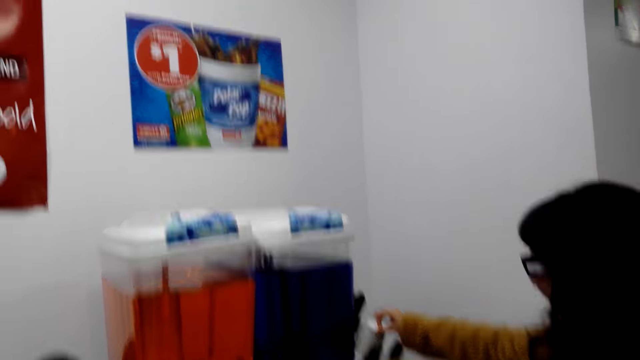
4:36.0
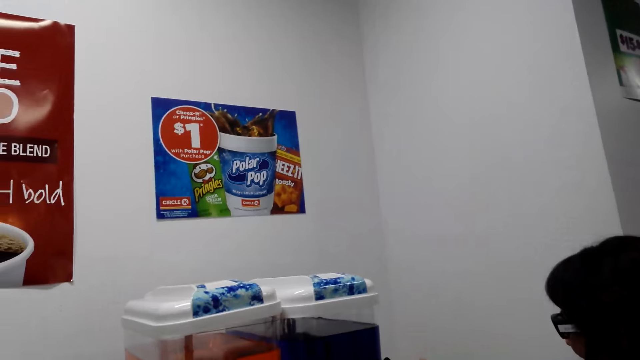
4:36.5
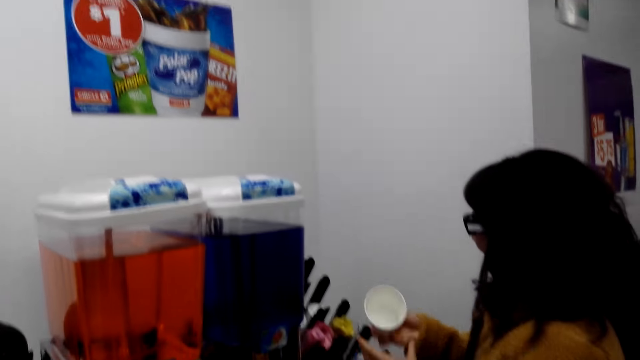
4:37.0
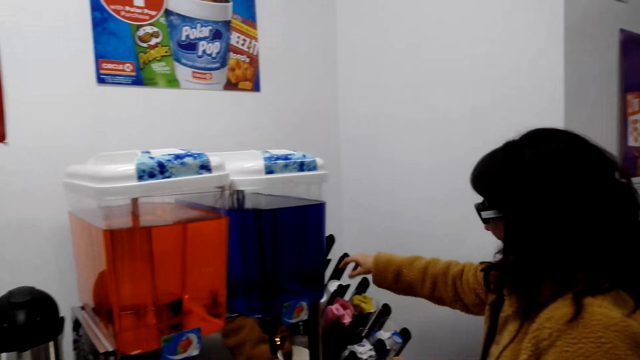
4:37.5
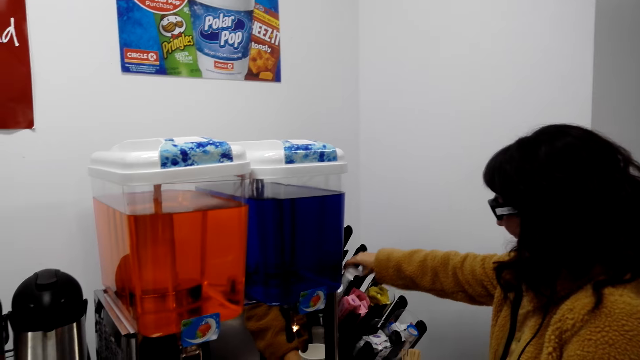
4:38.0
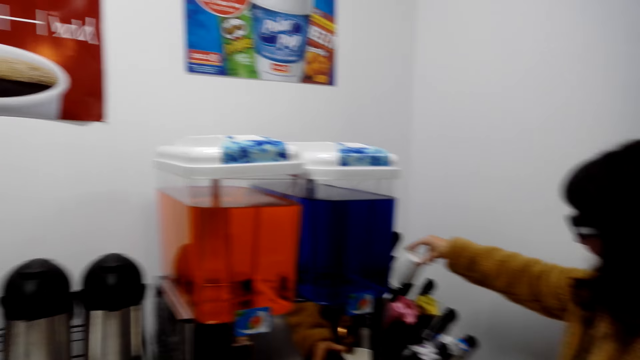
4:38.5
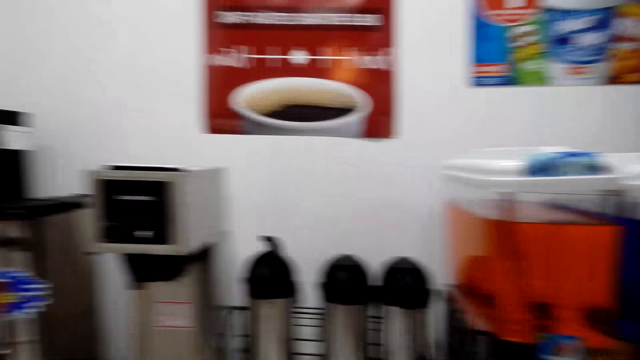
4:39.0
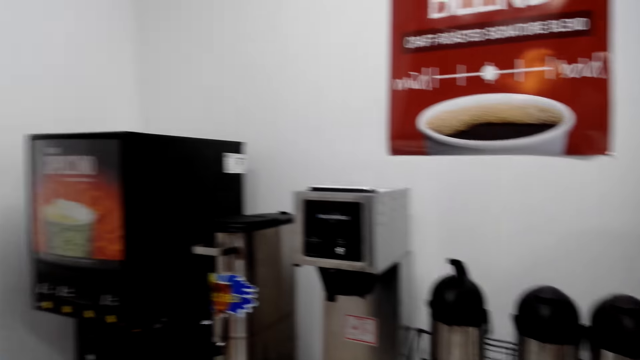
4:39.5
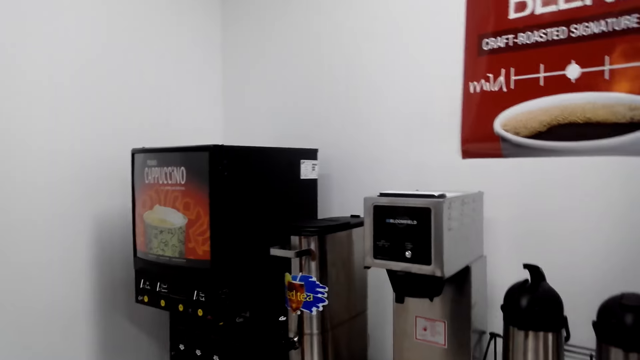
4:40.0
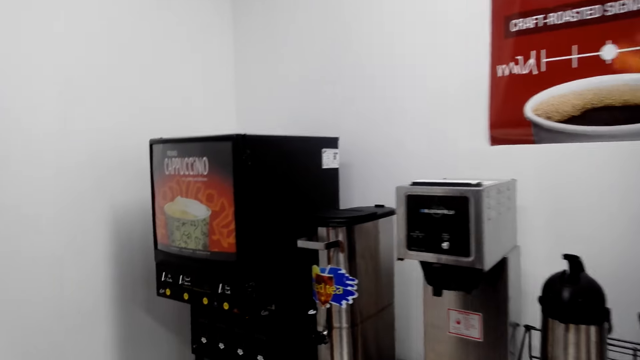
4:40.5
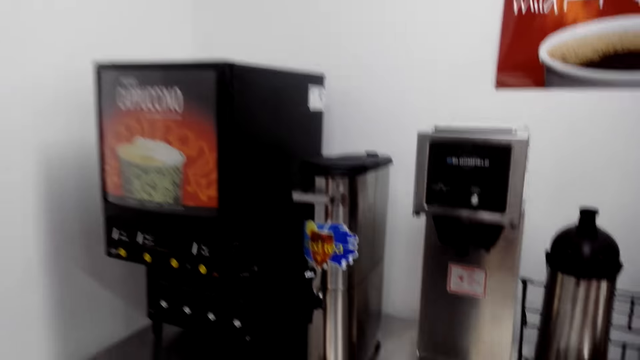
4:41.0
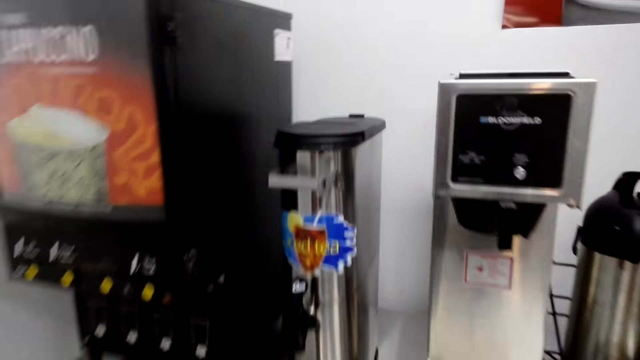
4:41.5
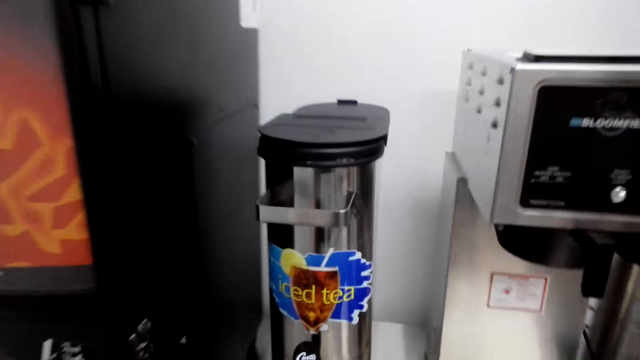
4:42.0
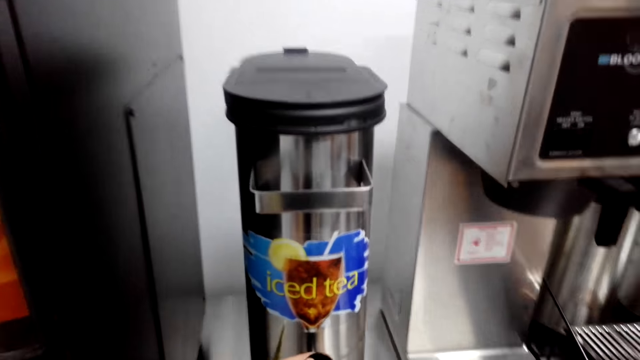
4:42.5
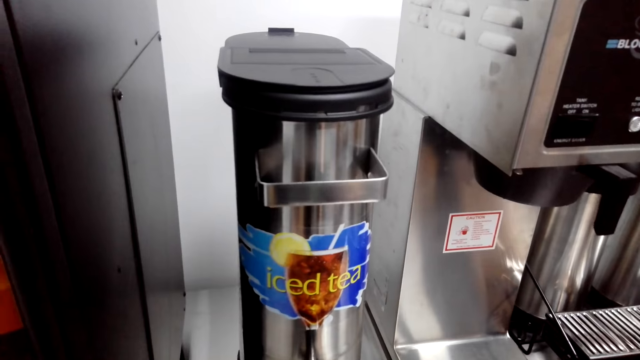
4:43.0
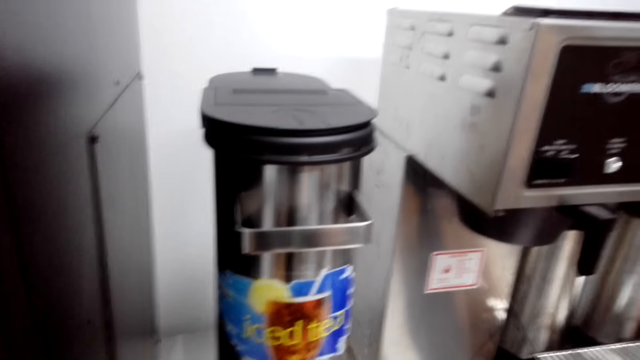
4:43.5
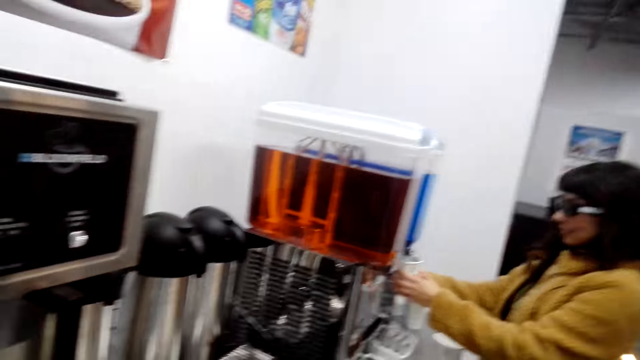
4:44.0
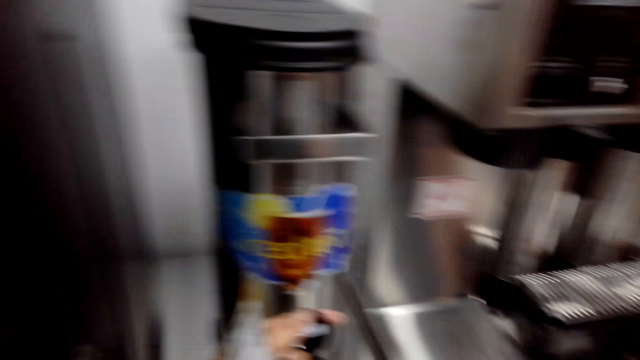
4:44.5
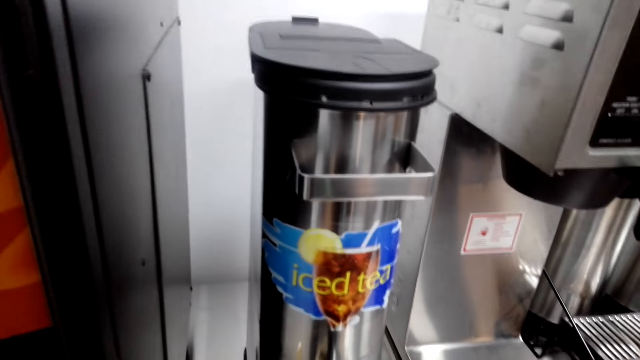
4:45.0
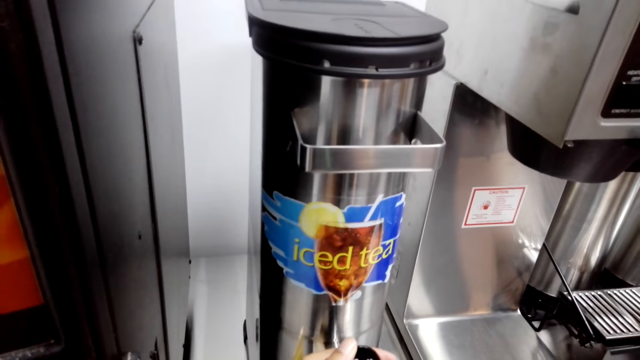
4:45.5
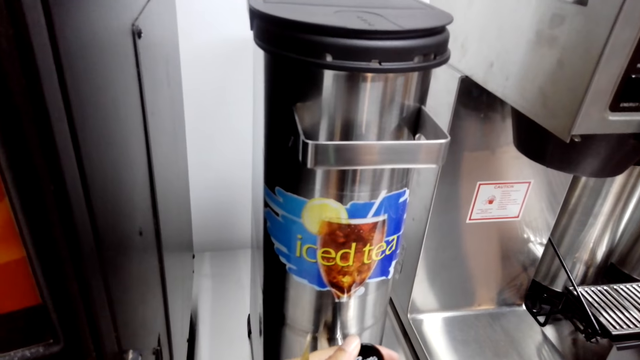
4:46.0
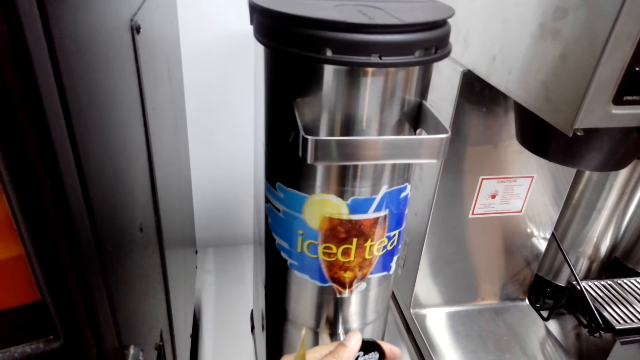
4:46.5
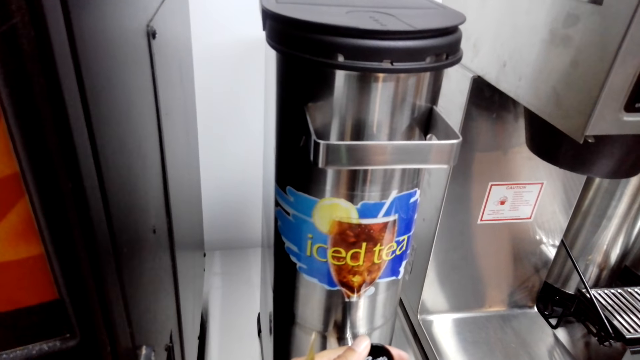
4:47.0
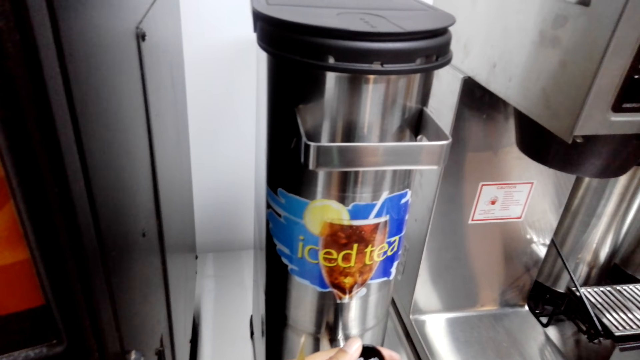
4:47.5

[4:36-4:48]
A lady takes a tumbler. The lady takes another tumbler. The camera wearer walks around the store. They move close to the dispensers. They talk to the lady and fetch the tea from the tea can.

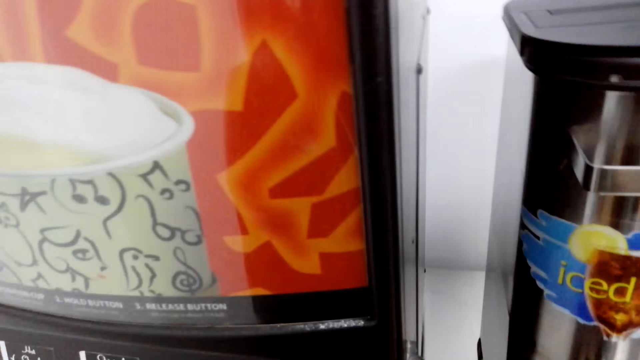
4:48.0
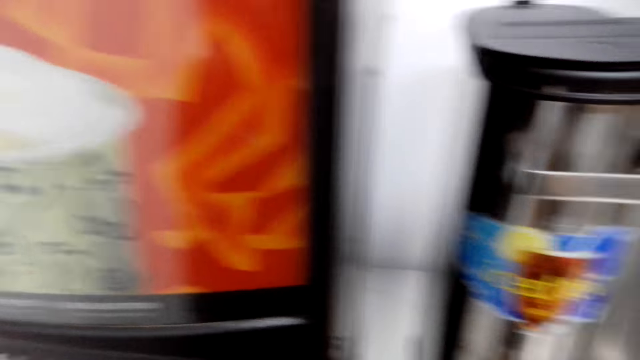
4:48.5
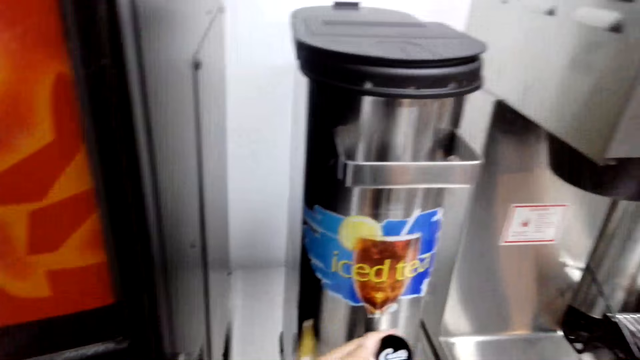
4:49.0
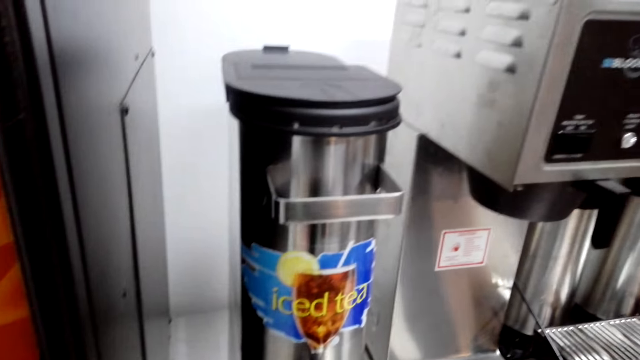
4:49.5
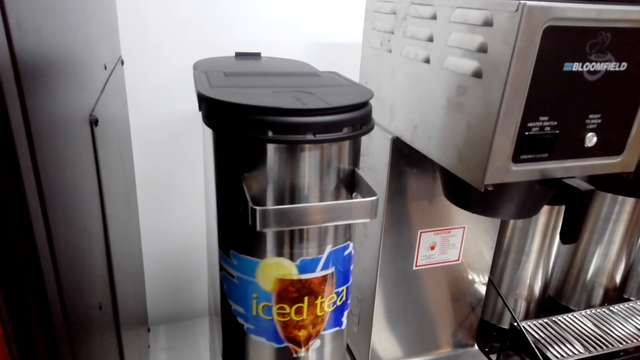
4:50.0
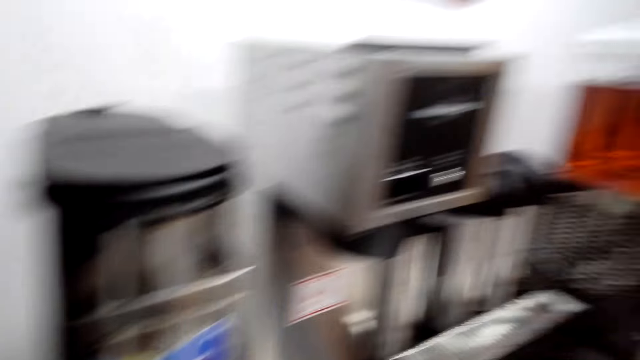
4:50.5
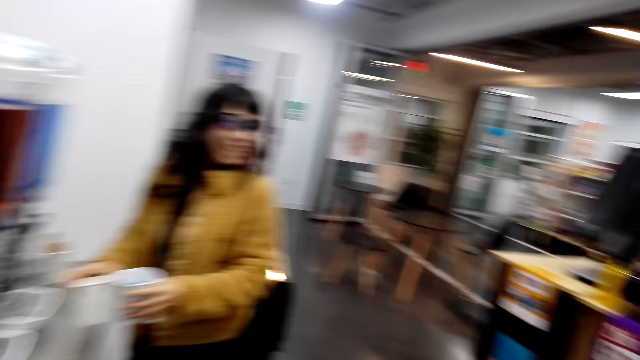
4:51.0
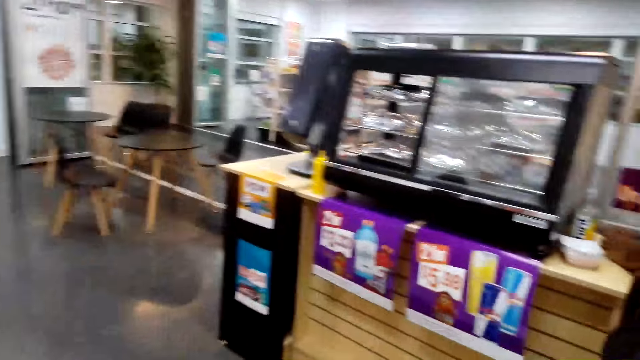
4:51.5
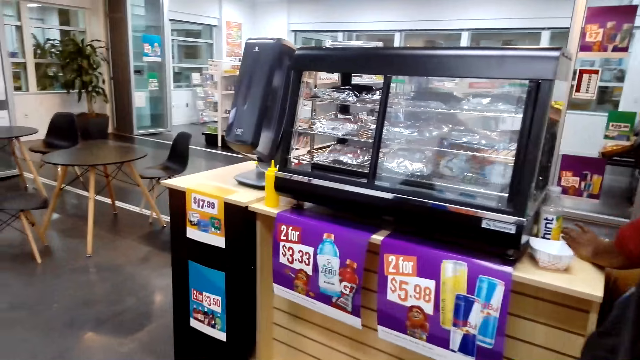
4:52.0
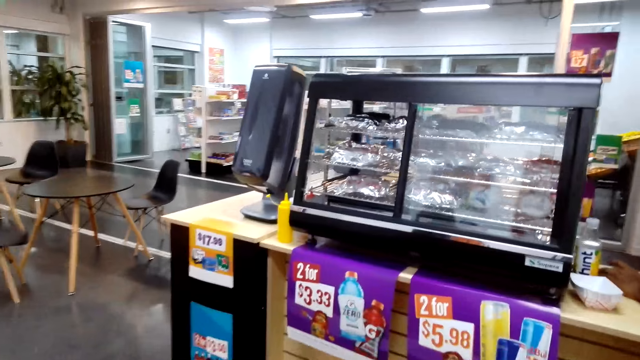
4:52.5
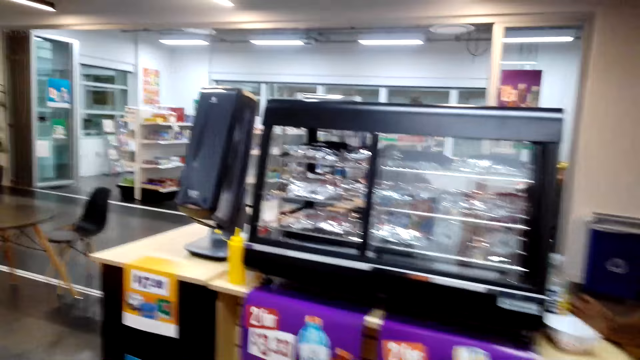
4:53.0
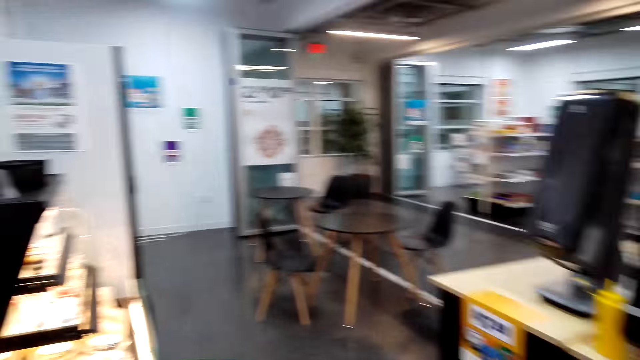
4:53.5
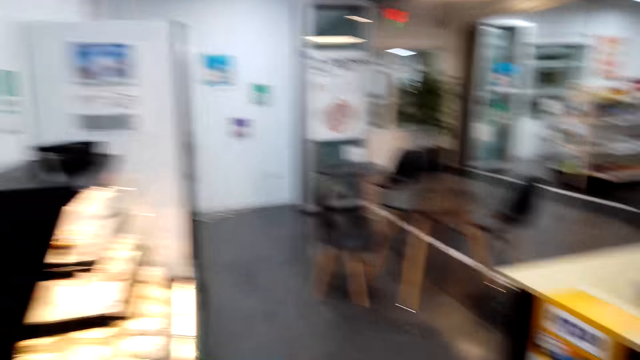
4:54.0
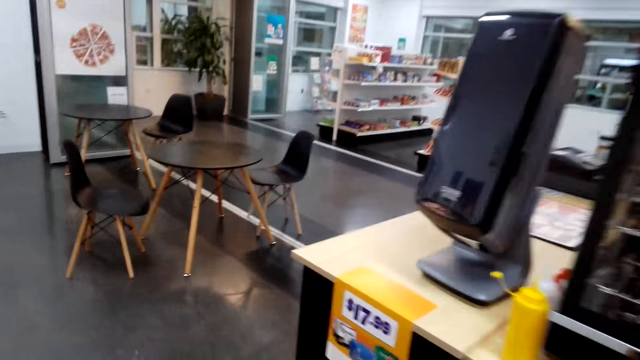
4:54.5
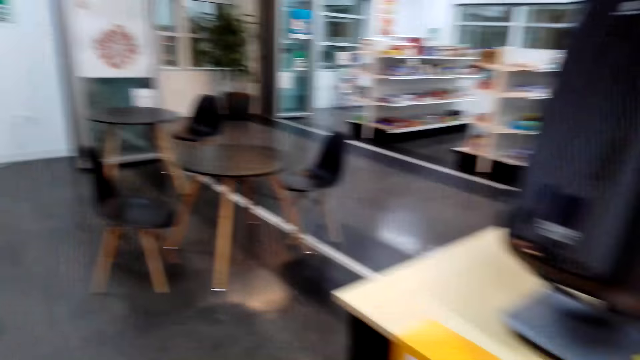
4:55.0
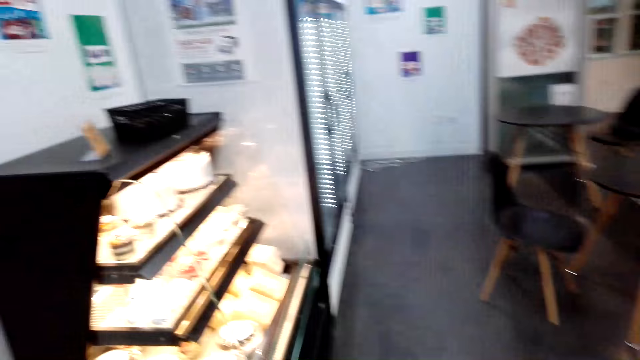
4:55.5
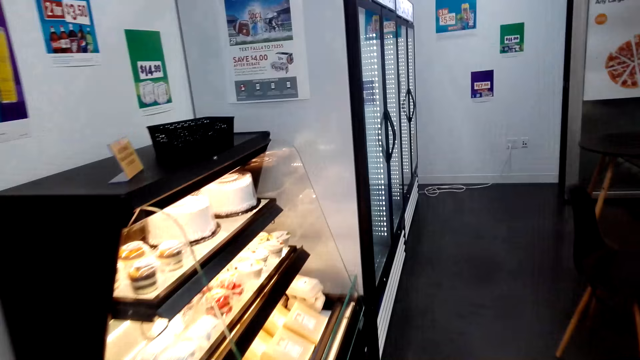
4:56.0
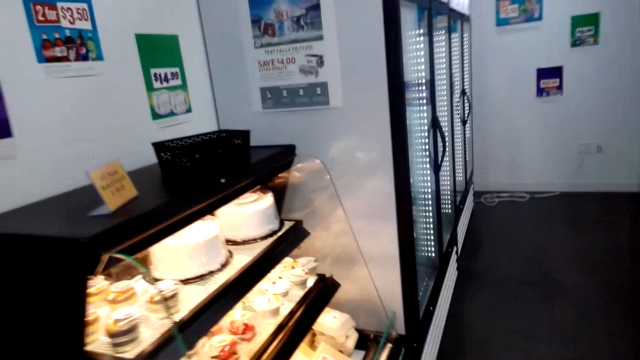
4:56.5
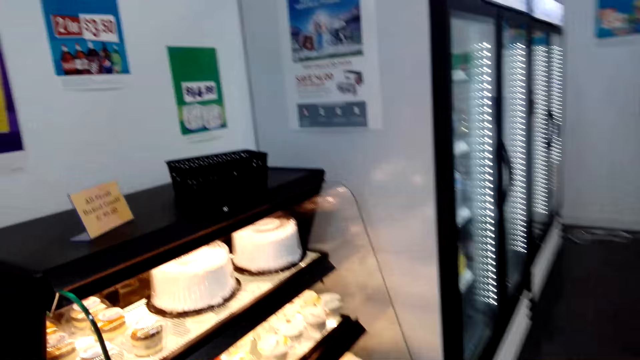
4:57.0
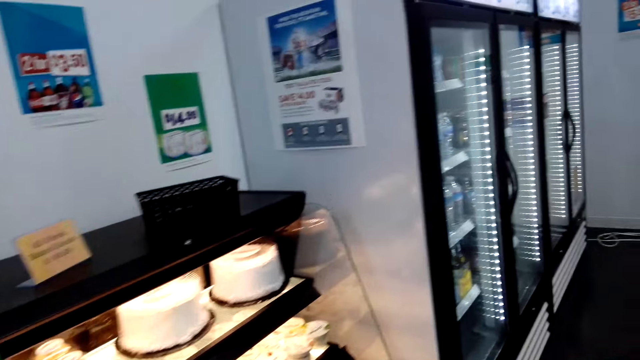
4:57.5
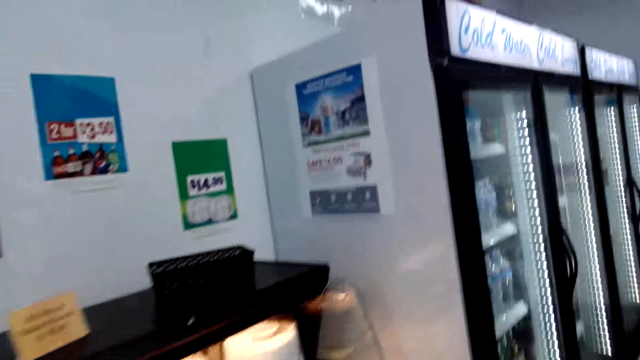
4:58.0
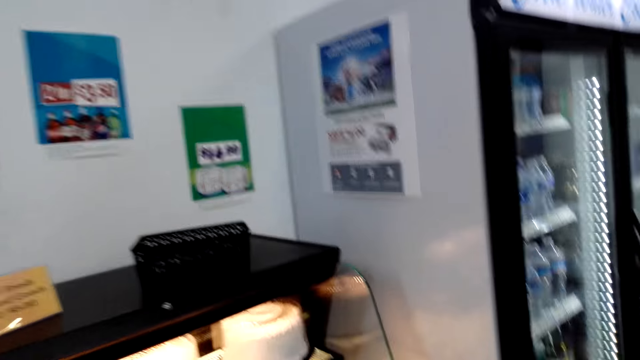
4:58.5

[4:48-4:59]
The camera wearer walks around the store.
